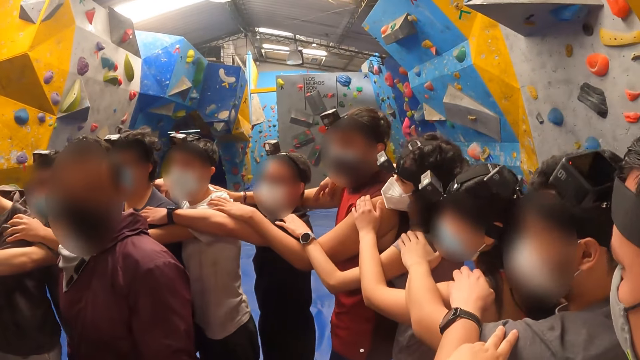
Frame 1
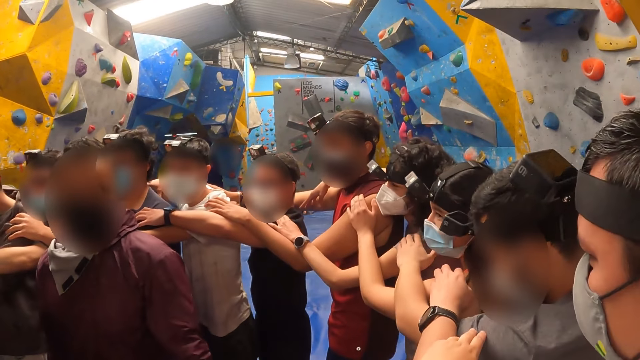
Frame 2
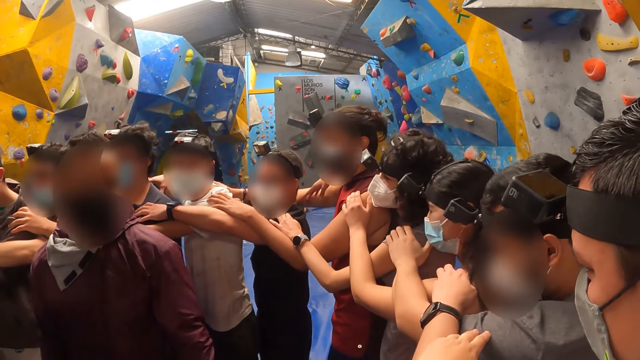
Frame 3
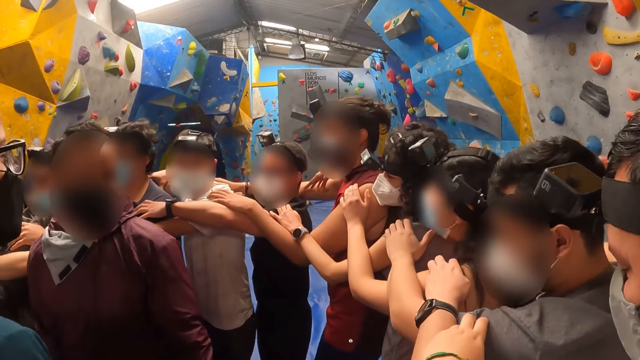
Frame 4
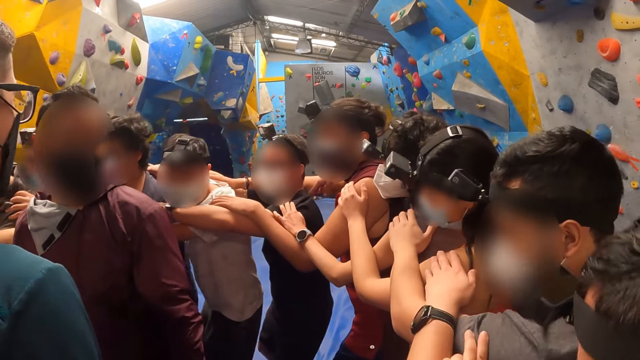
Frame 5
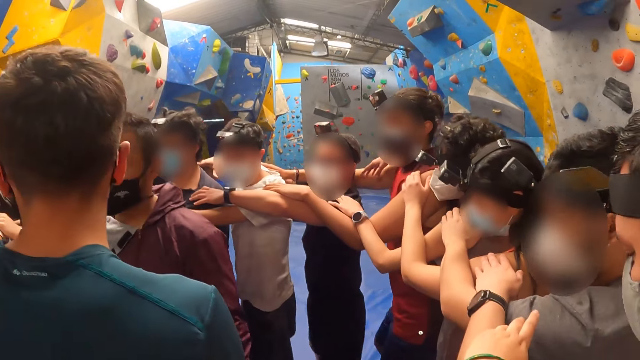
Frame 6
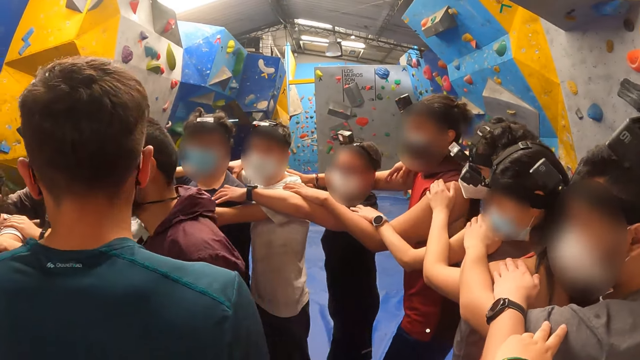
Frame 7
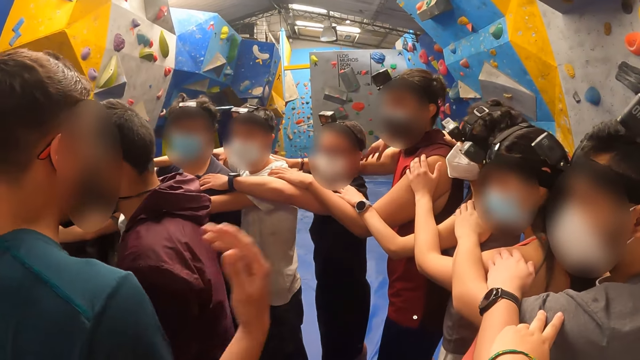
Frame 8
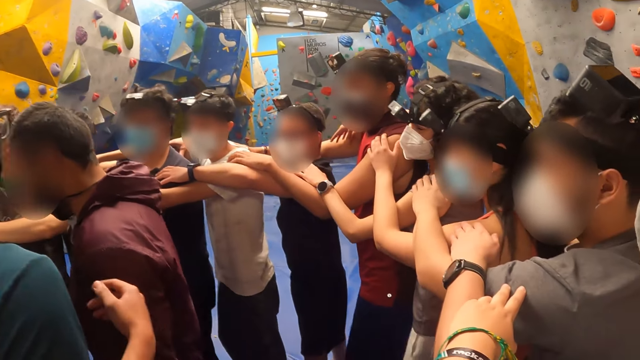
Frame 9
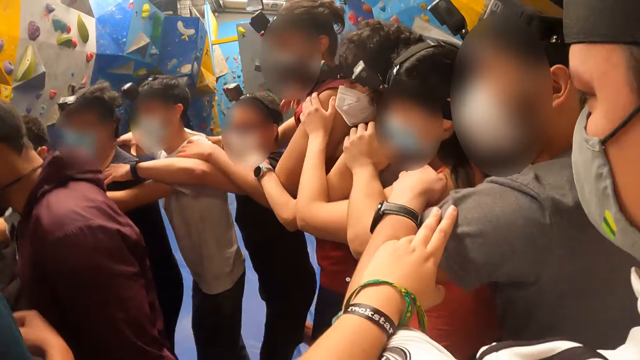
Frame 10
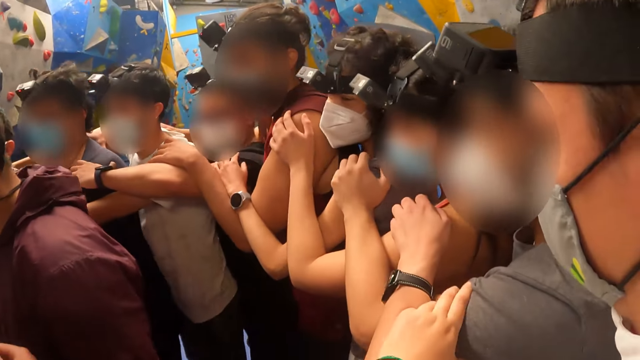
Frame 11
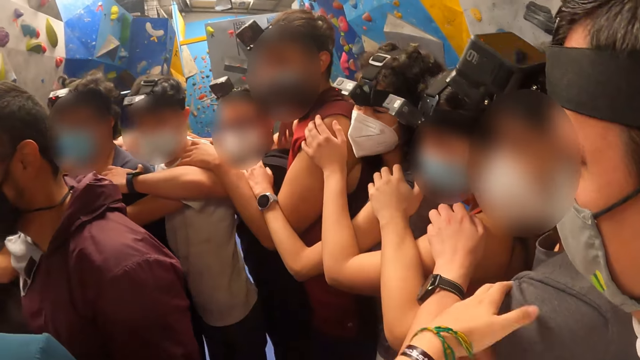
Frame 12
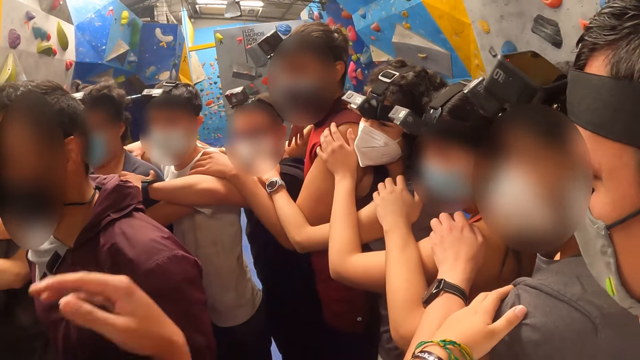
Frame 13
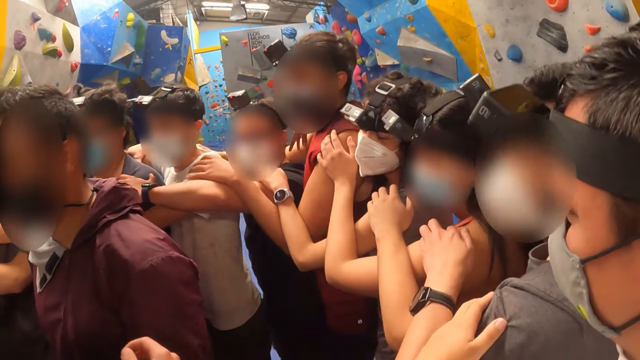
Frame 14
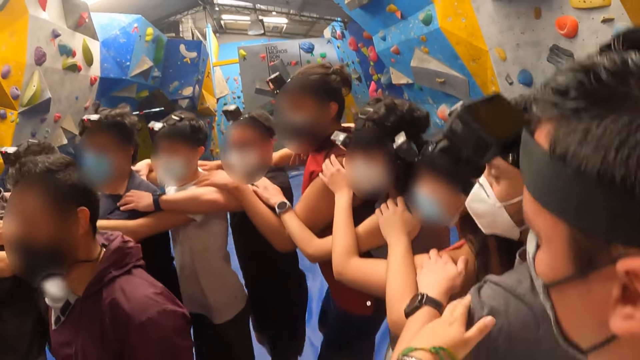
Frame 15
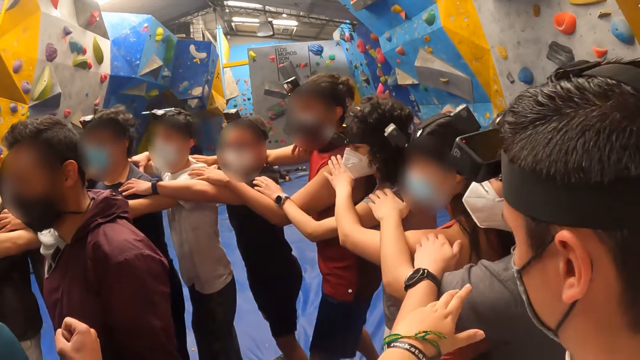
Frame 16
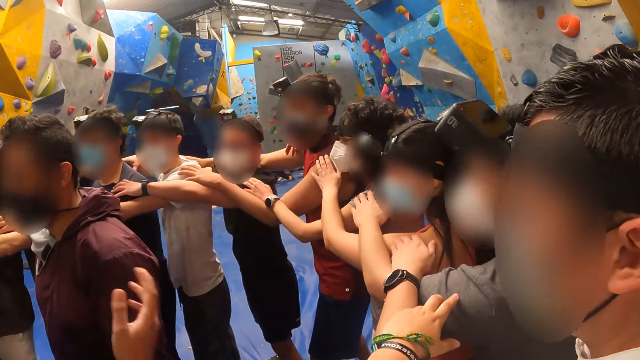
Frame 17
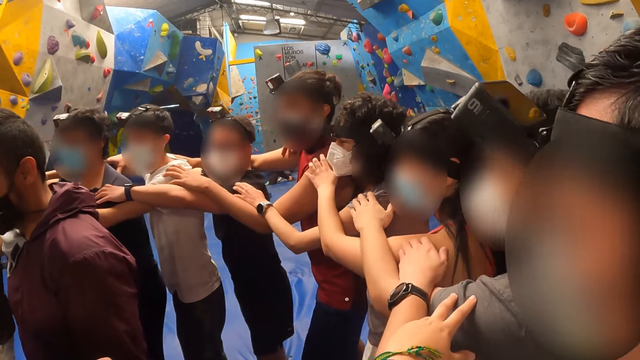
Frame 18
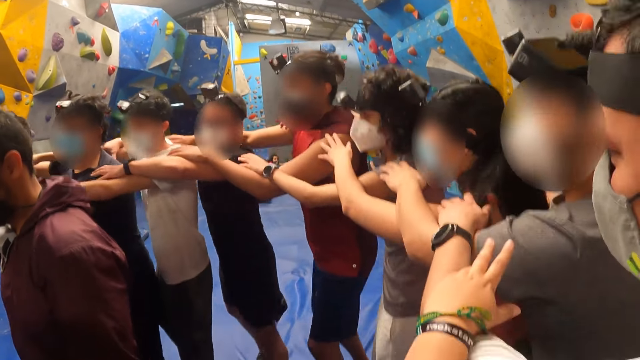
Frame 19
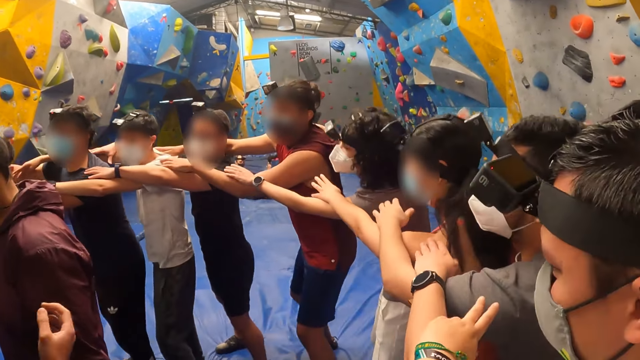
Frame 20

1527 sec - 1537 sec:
The camera wearer looks at a man. Another man looks at the first man, moves his hand, jumps and moves his hand.

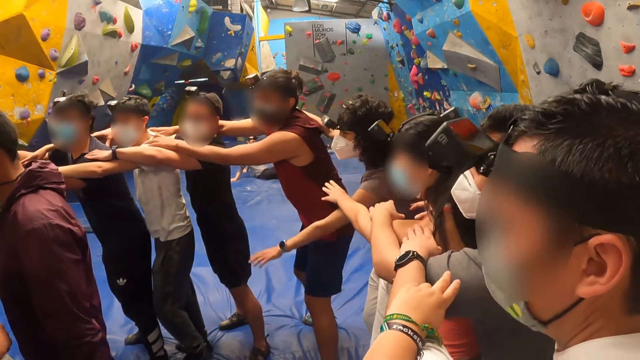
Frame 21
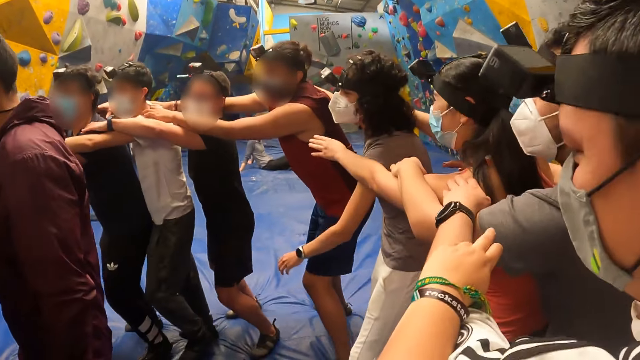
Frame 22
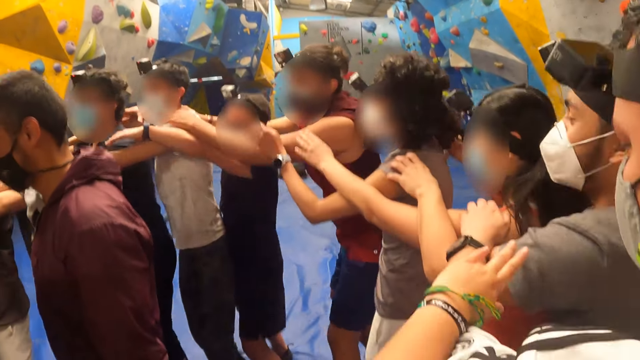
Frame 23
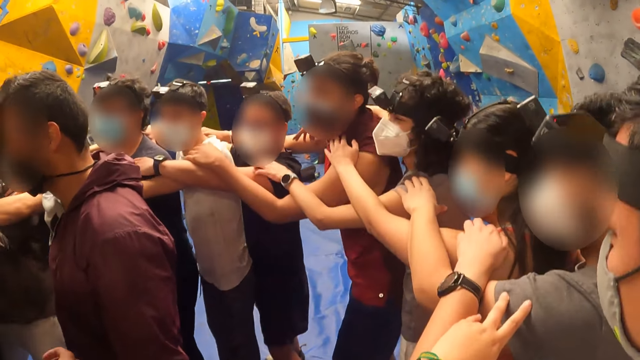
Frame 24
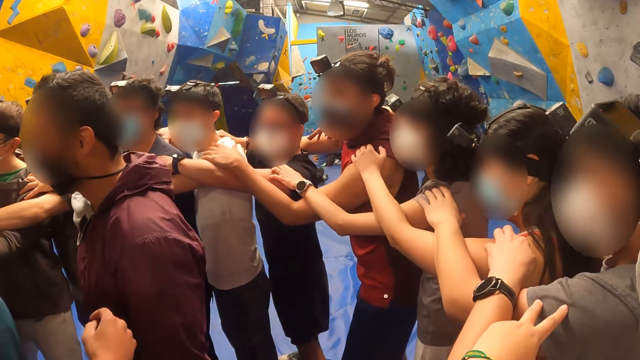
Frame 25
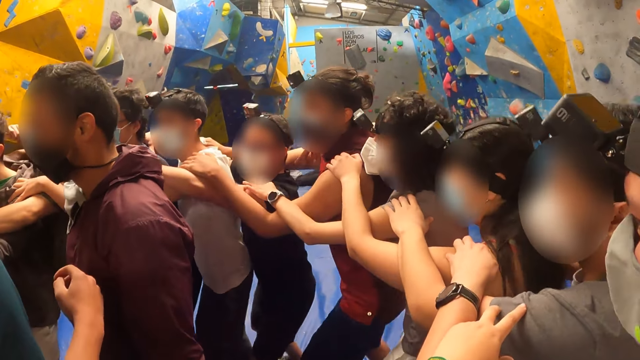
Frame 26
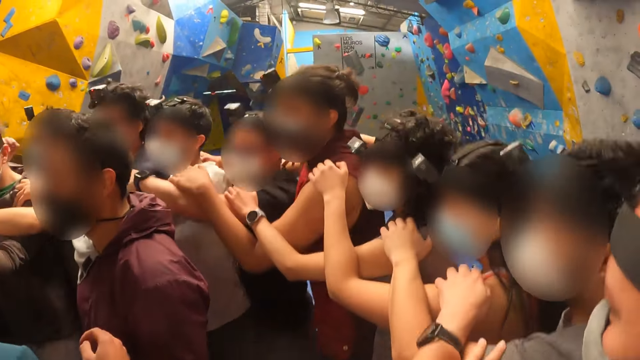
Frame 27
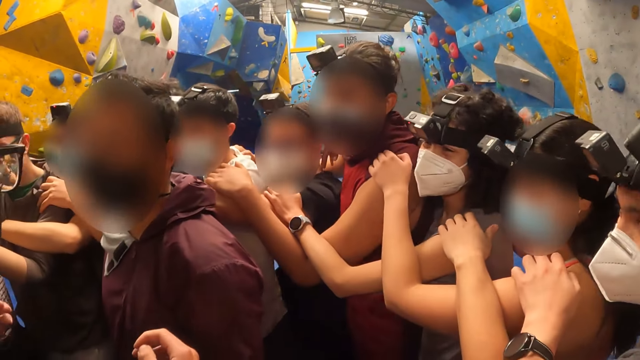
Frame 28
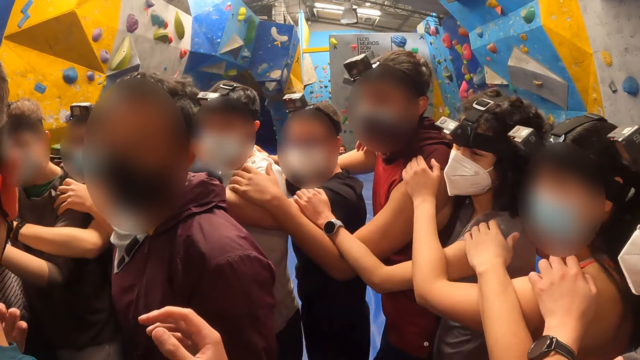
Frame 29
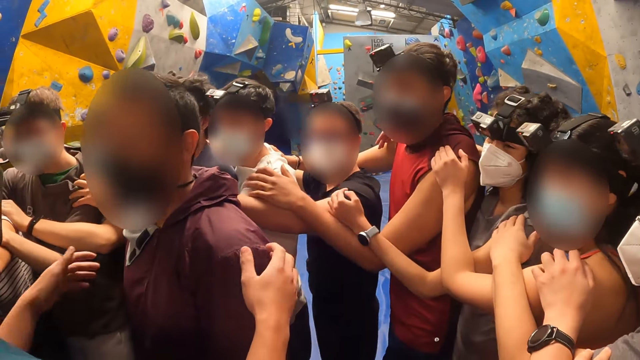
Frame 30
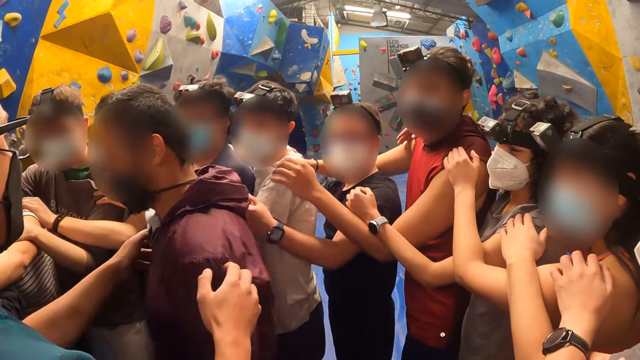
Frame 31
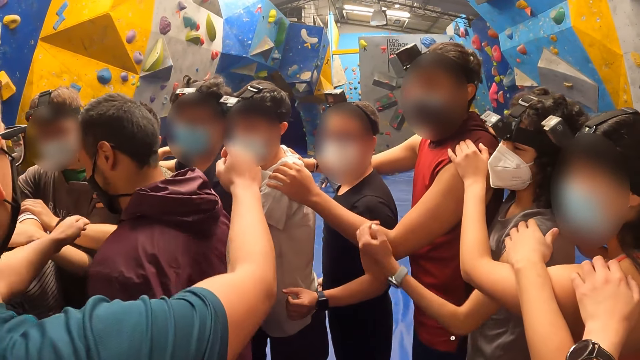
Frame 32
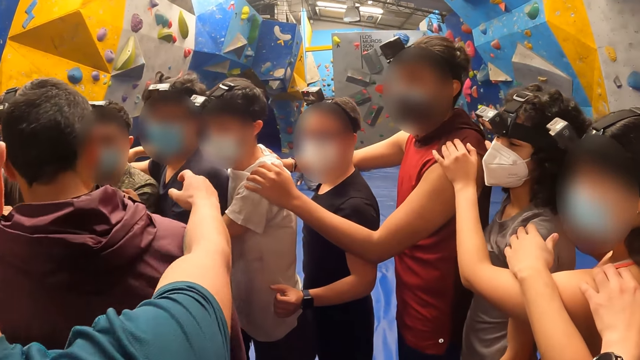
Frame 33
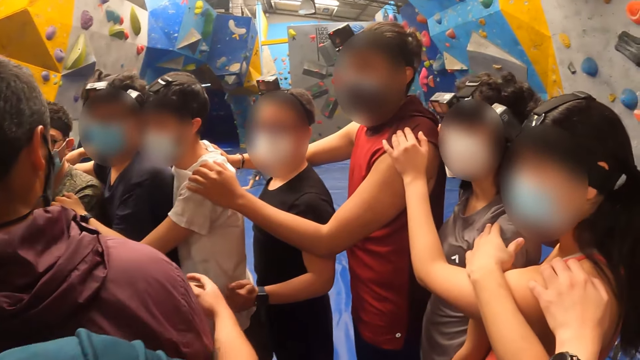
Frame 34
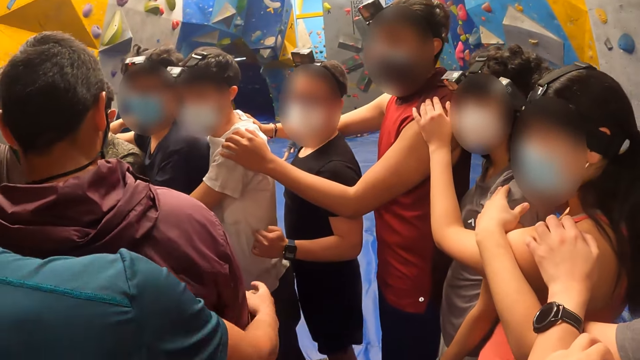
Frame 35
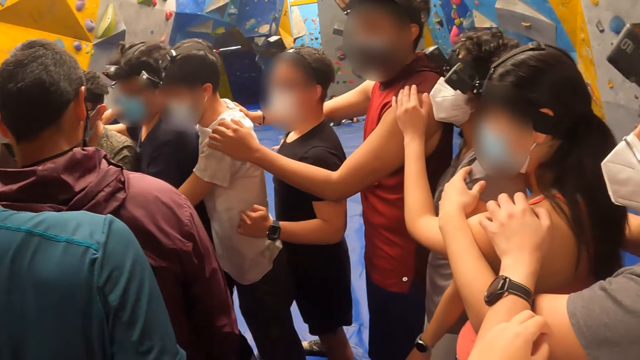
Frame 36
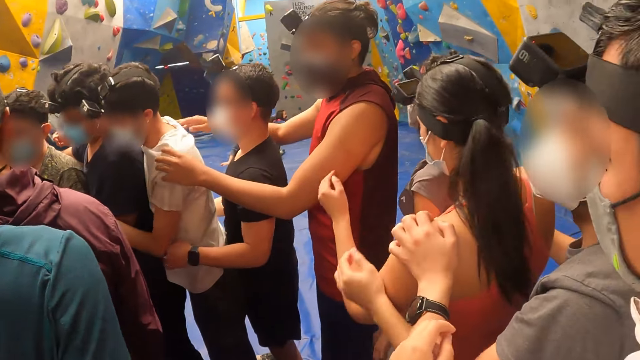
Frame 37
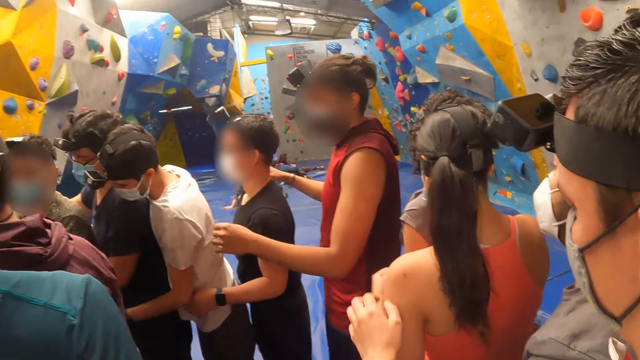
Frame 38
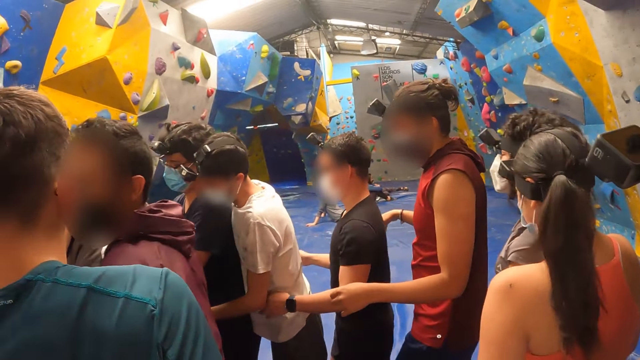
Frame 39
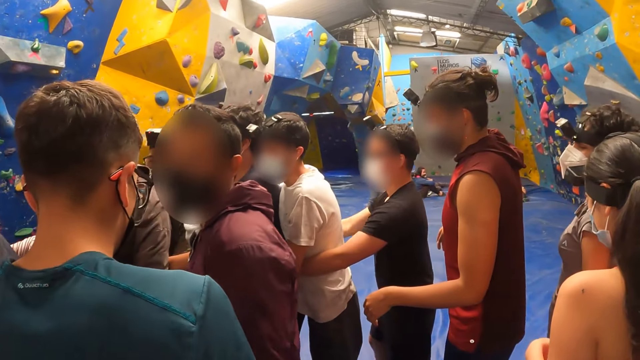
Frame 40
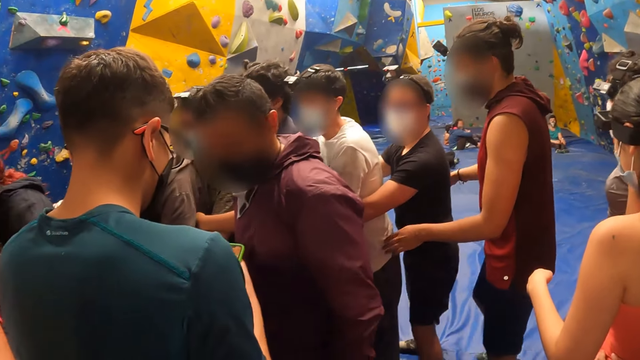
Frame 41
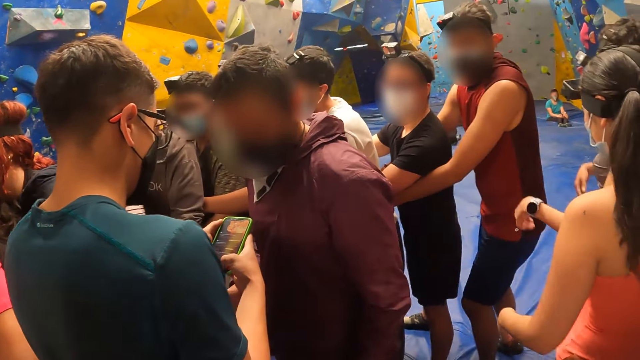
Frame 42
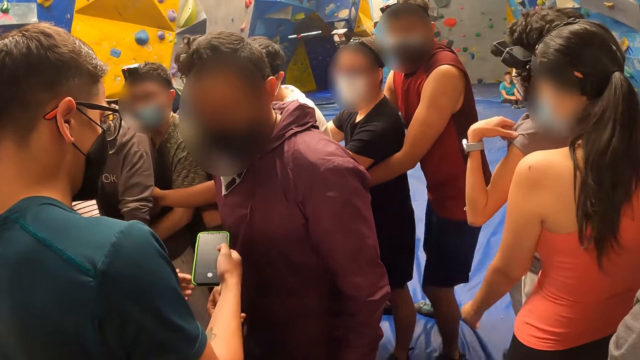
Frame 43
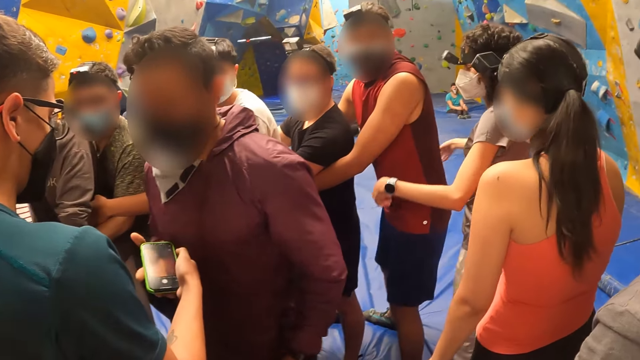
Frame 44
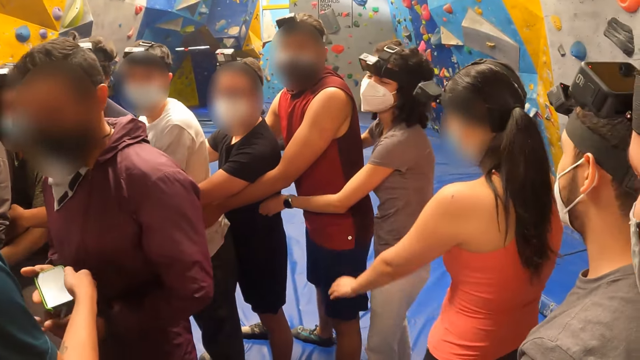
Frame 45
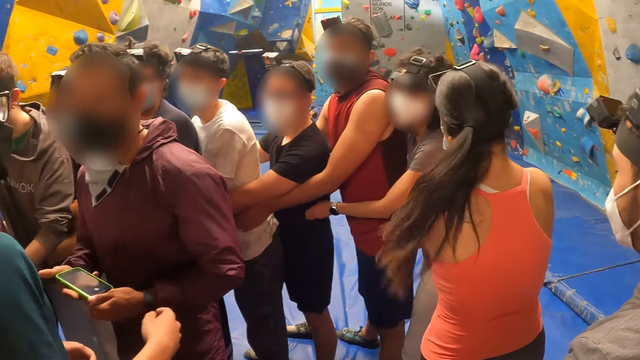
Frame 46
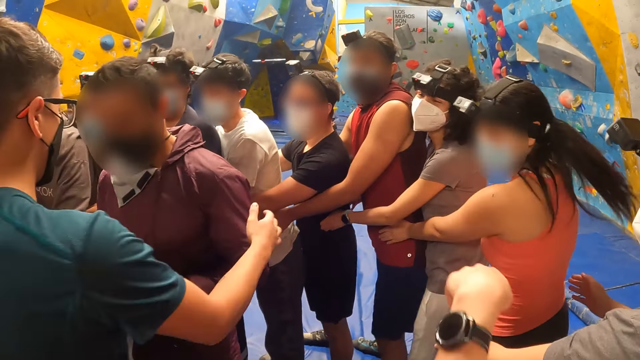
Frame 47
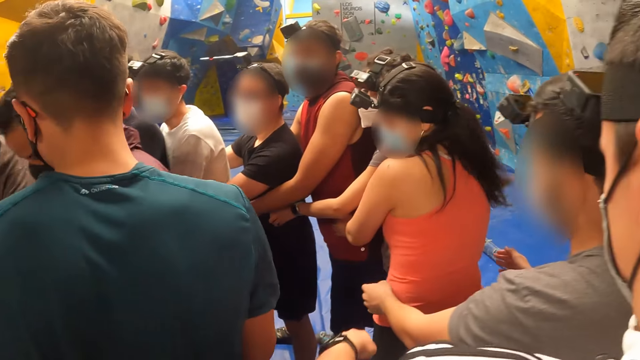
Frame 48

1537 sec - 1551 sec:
A man jumps. Another man moves his hands. The other man turns the first man around with his hands. The other man holds the first man's shoulders, stretches his hands beside the first man and holds the first man. The first man looks at the other man. The other man uses a mobile phone. The other man gives the phone in his right hand to the first man. The first man holds the mobile phone.
